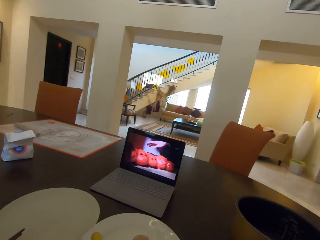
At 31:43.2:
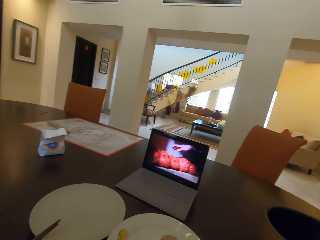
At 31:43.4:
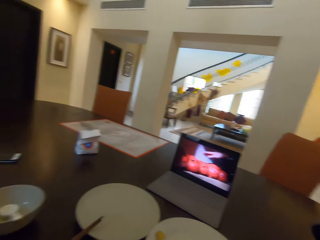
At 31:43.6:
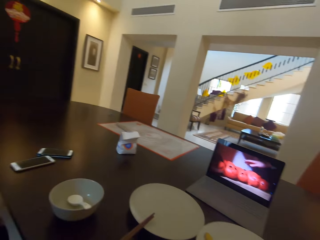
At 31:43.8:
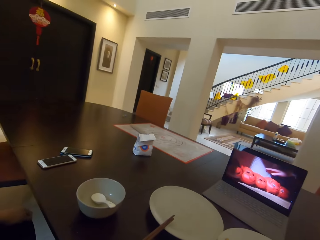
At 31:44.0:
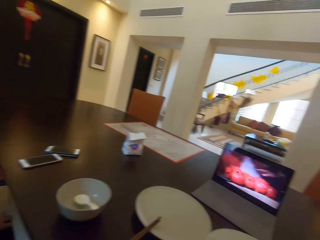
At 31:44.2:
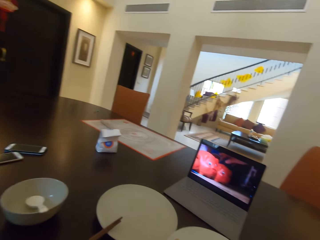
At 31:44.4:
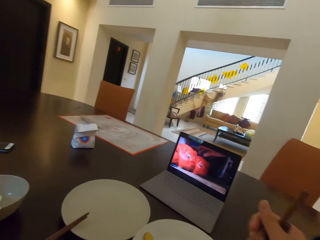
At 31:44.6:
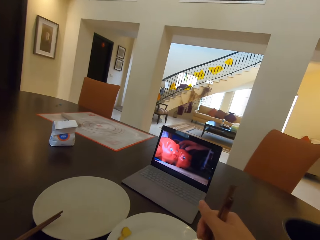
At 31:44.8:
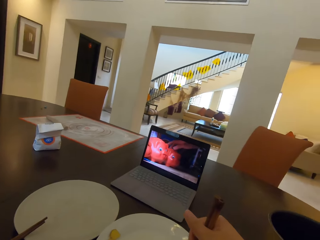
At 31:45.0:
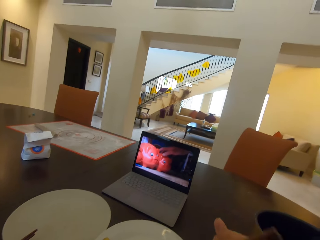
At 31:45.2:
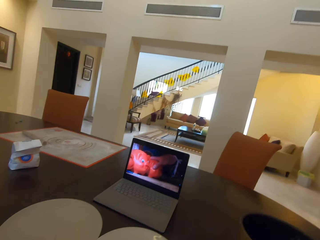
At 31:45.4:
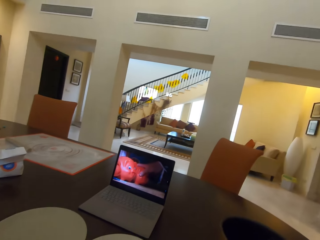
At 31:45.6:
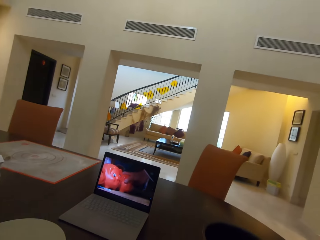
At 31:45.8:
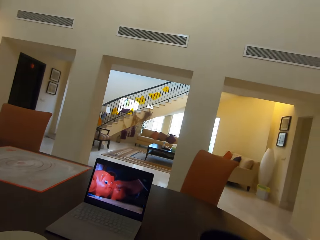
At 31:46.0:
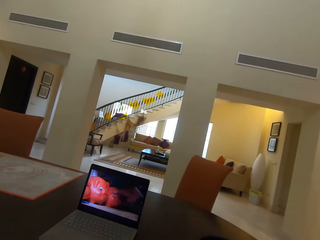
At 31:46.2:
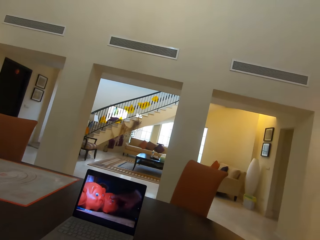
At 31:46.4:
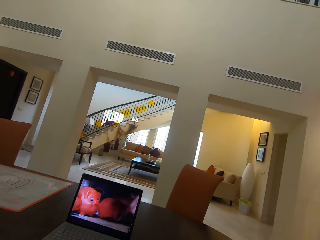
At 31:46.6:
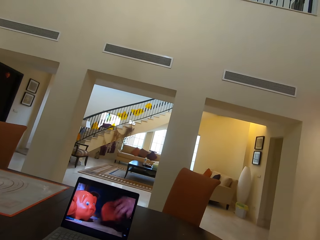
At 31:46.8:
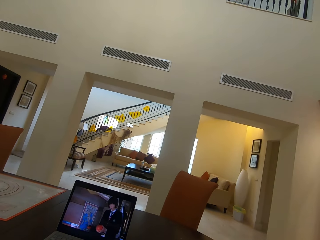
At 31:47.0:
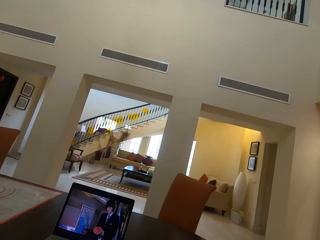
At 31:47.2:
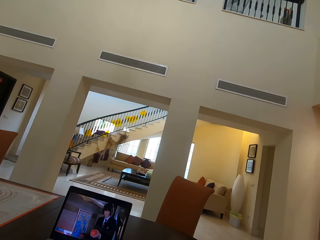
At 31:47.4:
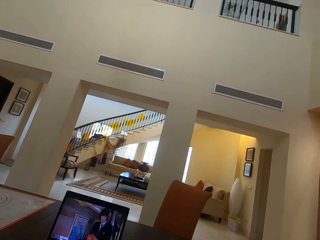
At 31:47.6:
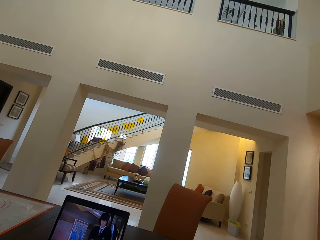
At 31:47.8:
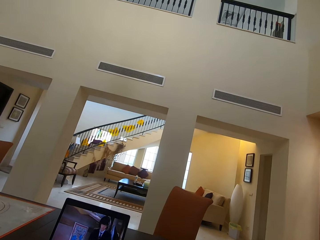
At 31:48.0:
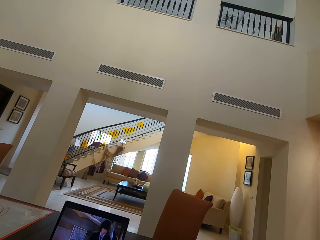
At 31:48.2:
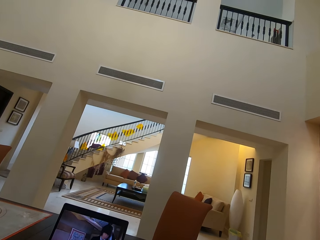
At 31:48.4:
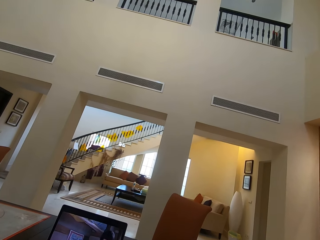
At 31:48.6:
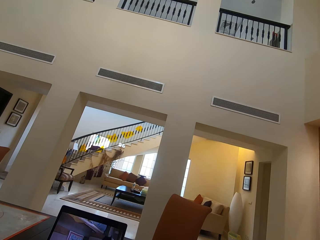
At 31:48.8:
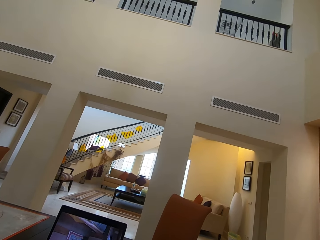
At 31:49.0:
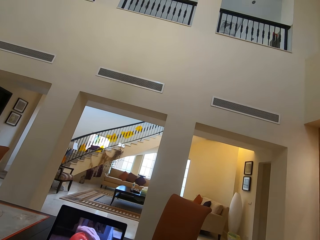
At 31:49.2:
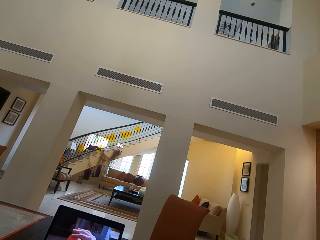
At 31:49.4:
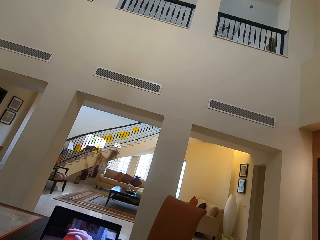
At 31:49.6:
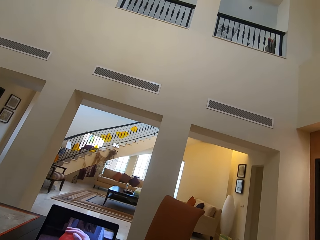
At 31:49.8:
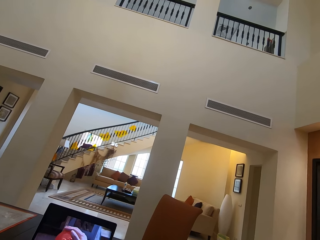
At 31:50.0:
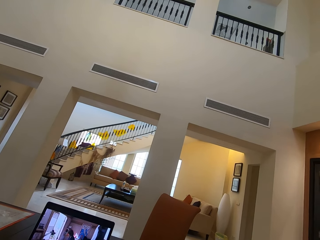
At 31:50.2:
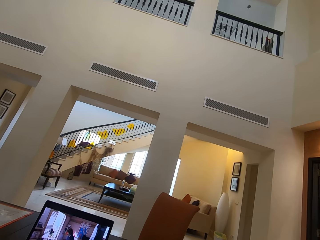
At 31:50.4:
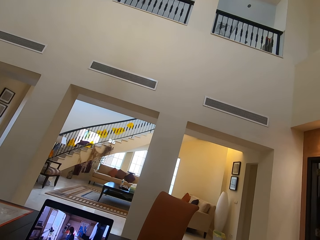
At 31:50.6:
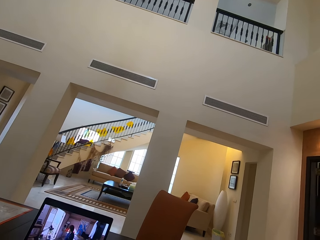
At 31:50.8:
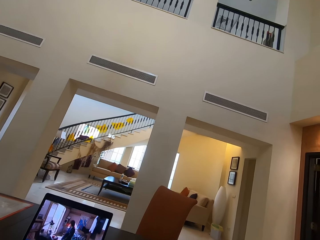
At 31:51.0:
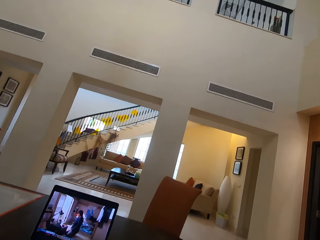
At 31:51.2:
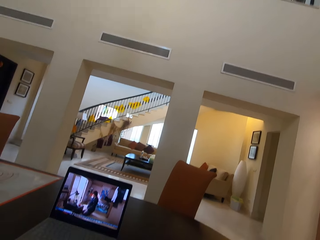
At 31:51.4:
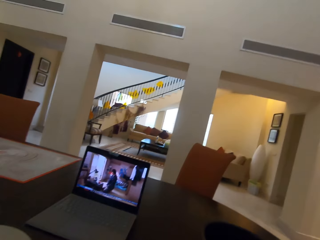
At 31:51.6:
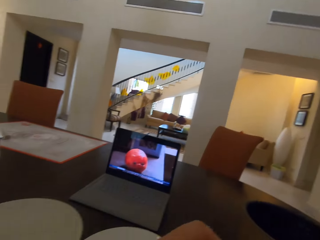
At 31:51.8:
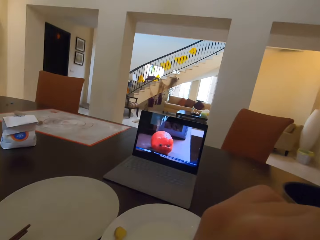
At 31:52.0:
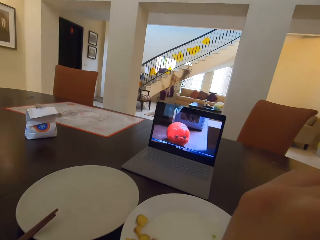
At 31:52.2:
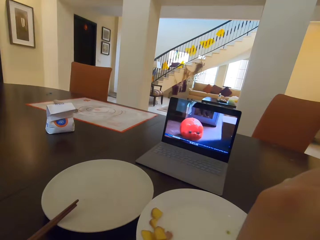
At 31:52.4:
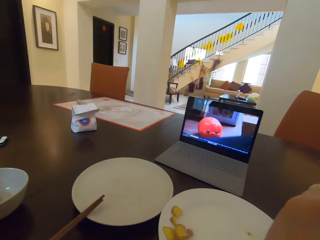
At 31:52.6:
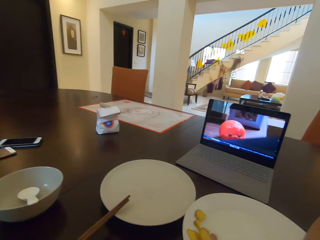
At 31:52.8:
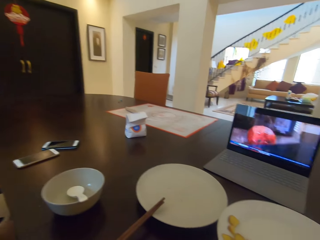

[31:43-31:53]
The camera wearer puts the chopsticks on the plate.

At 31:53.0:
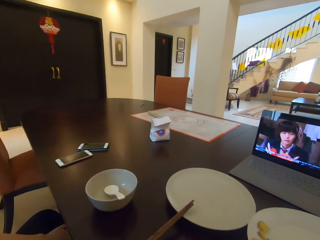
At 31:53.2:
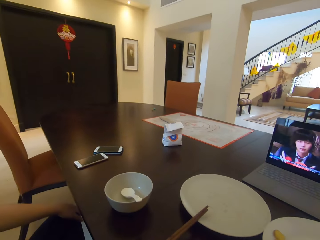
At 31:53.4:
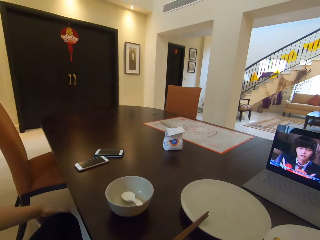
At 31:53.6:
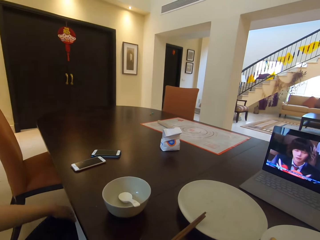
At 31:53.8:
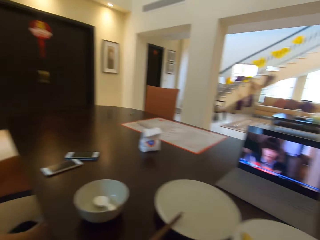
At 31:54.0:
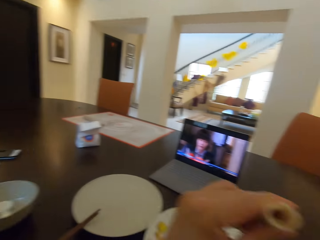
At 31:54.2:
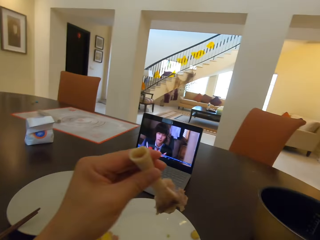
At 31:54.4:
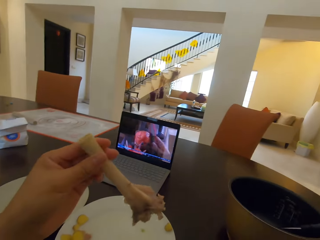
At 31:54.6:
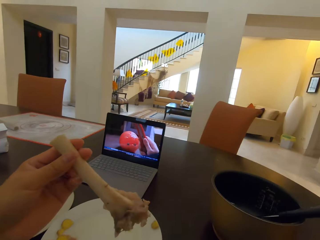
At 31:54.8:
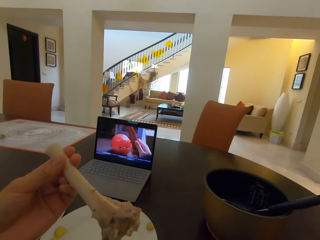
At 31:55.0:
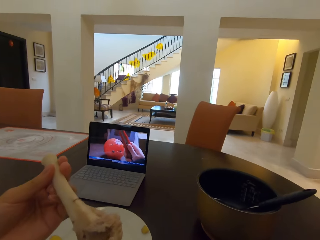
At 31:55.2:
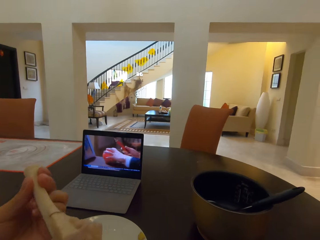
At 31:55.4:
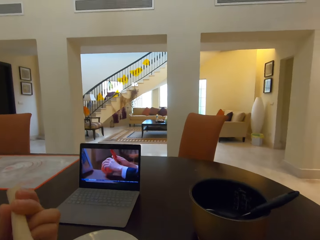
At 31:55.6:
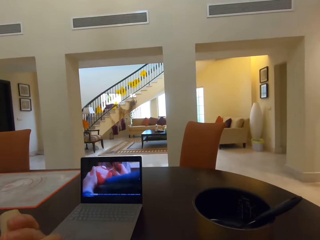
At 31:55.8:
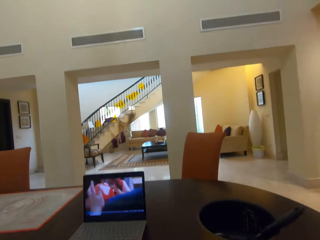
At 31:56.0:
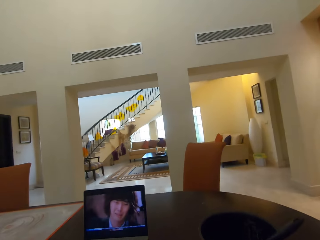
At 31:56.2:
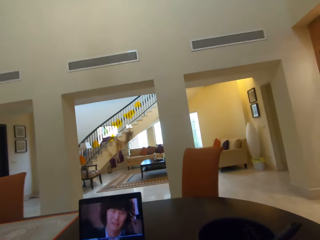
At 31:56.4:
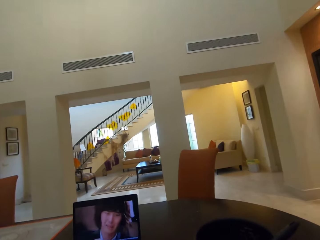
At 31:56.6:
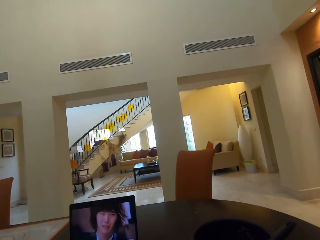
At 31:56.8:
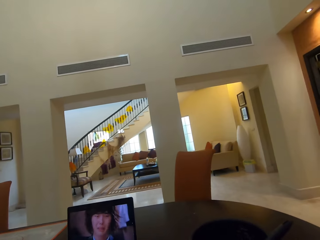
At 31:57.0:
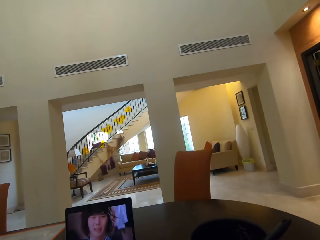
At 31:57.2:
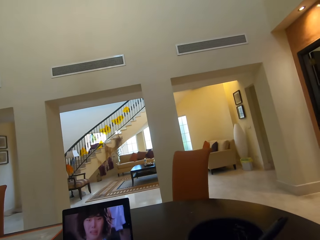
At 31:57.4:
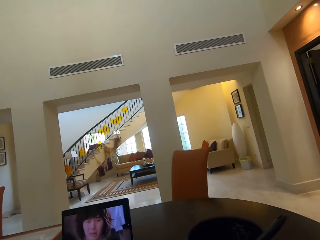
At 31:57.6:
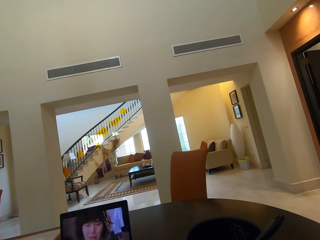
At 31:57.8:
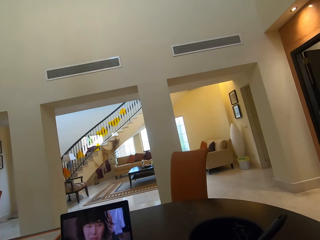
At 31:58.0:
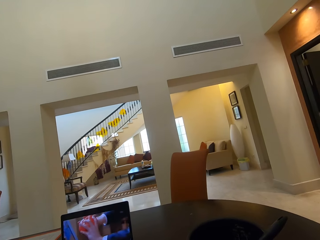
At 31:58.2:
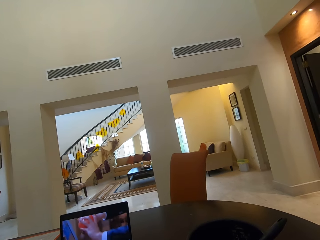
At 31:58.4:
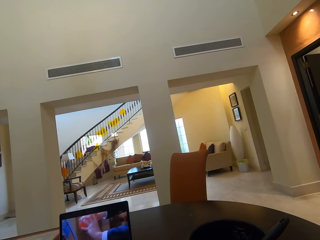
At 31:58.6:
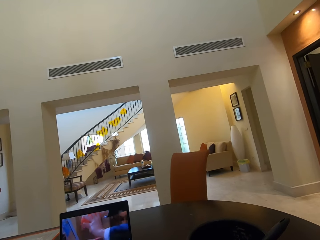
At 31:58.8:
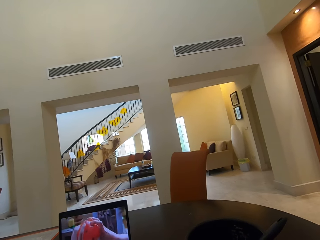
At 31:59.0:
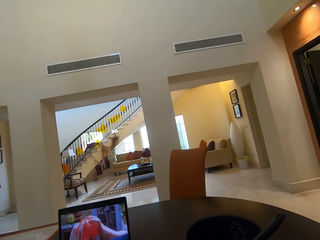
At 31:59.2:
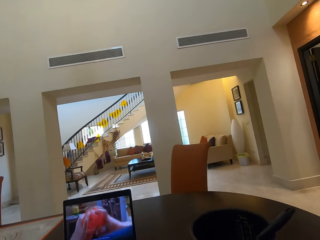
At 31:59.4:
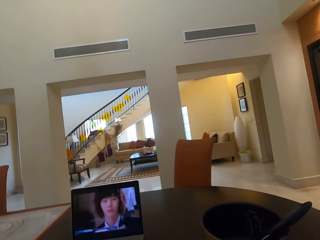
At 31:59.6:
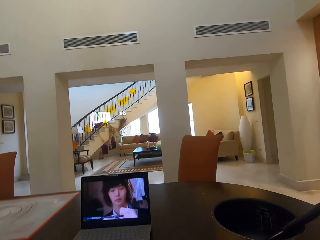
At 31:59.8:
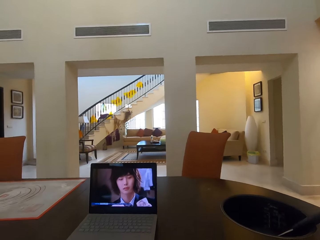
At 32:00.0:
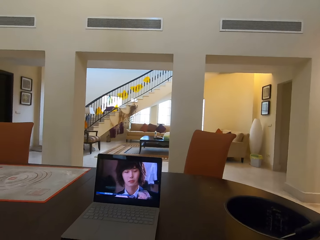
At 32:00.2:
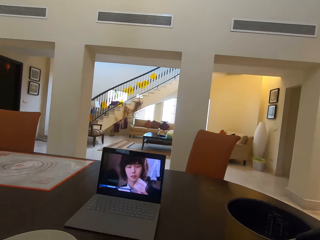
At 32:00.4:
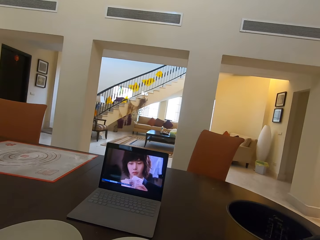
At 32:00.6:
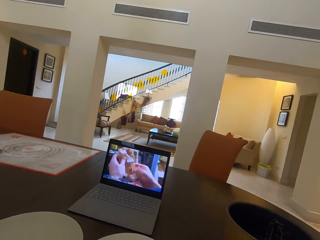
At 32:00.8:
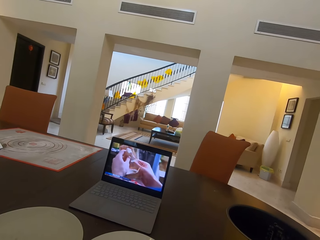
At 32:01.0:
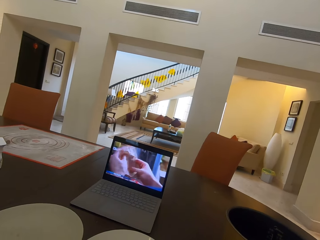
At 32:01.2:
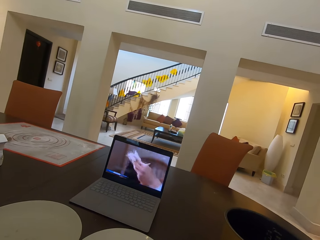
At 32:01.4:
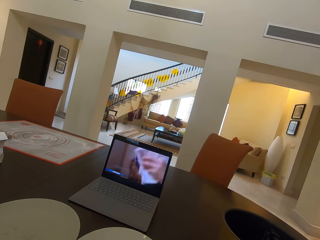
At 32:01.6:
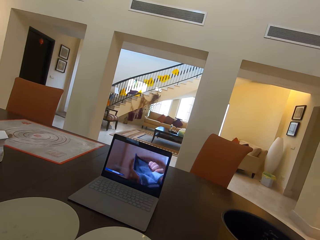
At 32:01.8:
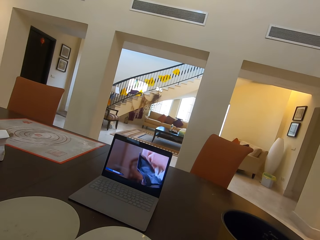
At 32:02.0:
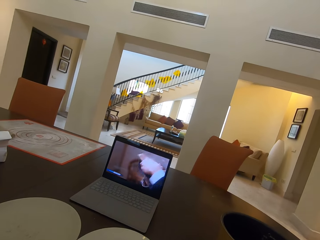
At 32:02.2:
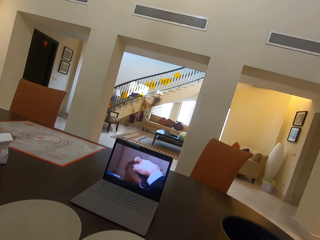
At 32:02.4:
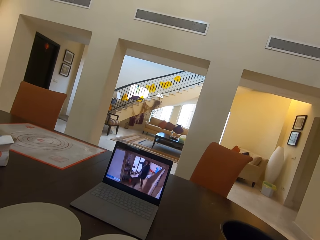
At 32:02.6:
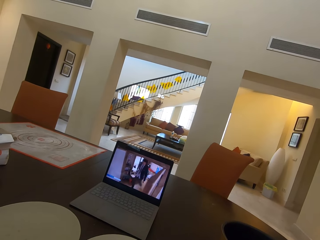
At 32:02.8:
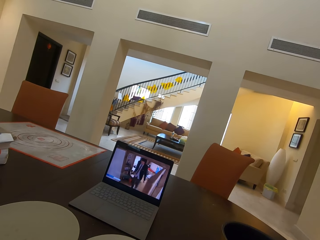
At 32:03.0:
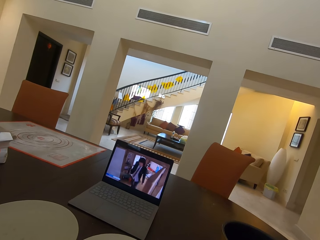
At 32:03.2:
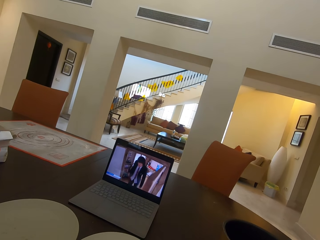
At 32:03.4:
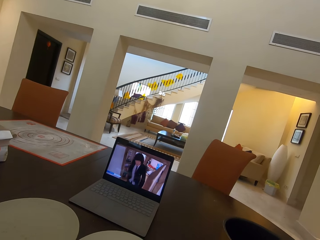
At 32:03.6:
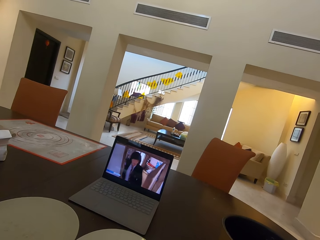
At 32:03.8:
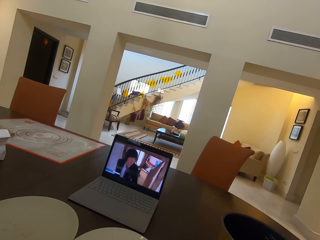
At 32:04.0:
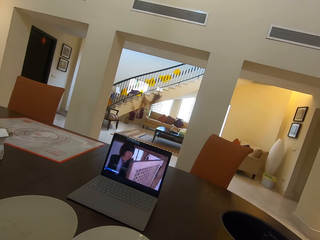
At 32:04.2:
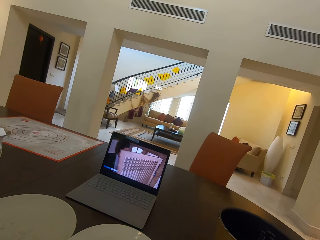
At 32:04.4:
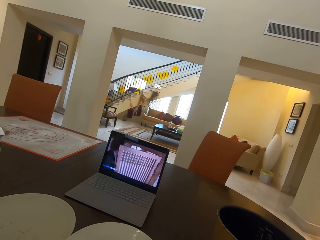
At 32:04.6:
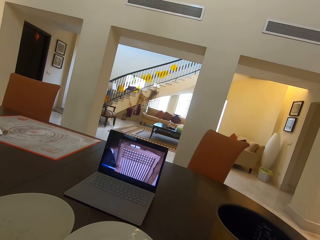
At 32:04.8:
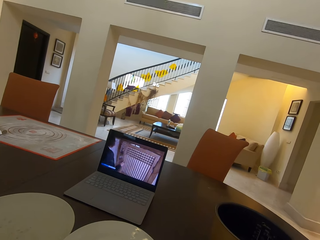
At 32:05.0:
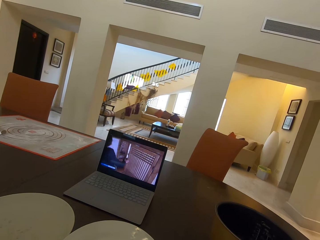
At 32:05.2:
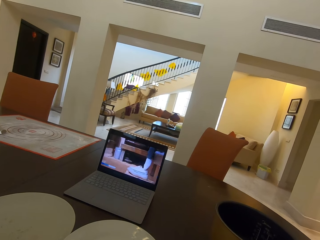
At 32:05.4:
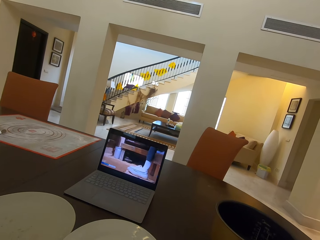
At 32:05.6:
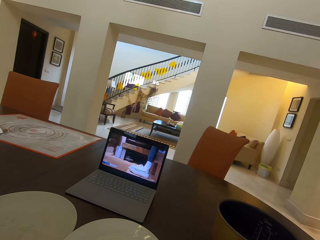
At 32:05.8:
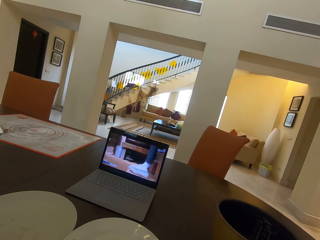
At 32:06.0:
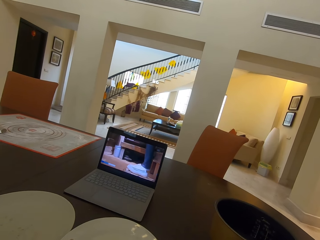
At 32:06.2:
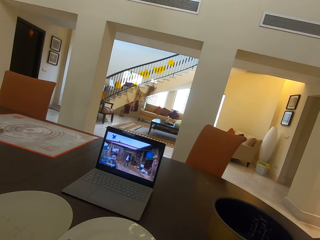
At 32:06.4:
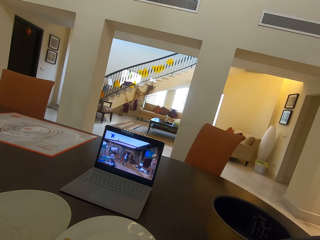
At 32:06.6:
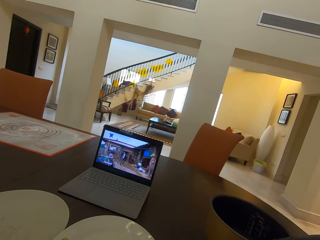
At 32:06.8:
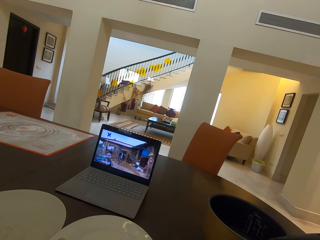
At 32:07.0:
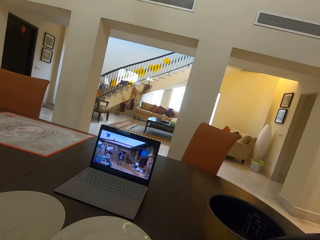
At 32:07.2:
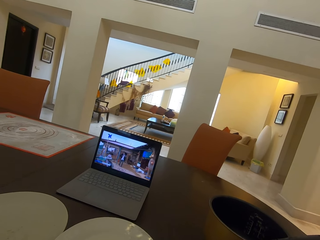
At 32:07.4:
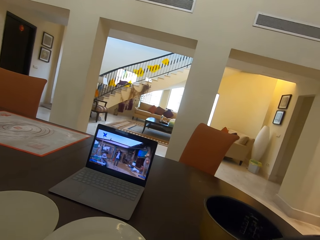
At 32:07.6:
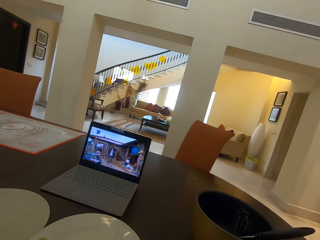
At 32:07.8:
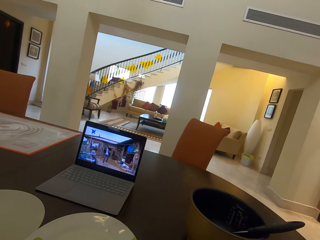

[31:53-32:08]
The camera wearer looks at the bone. They interact with a woman.
